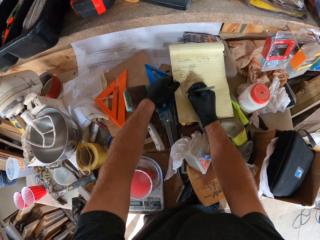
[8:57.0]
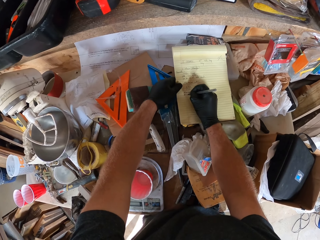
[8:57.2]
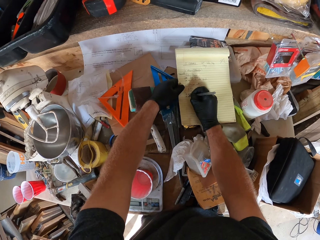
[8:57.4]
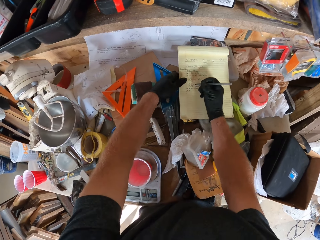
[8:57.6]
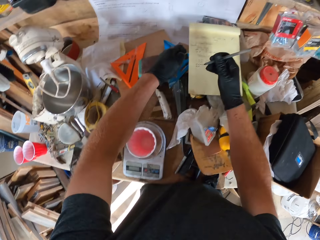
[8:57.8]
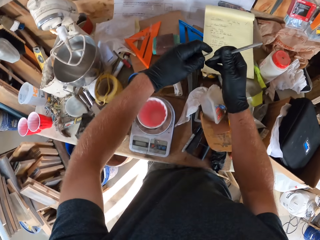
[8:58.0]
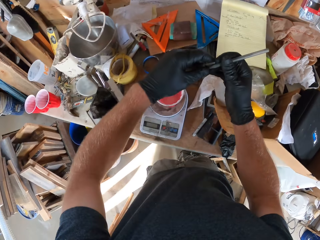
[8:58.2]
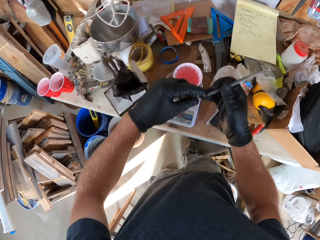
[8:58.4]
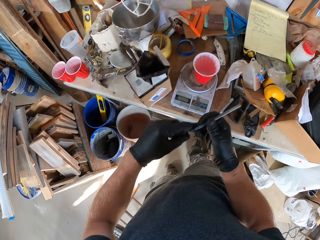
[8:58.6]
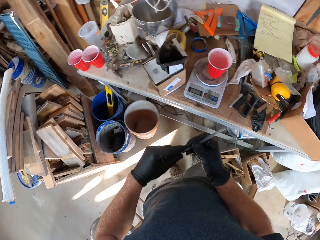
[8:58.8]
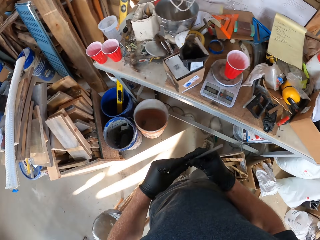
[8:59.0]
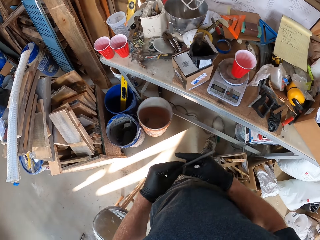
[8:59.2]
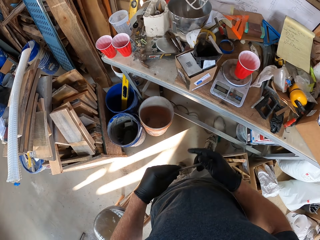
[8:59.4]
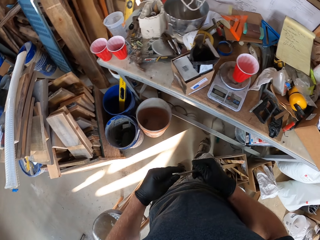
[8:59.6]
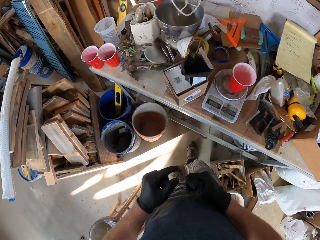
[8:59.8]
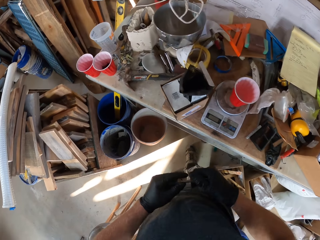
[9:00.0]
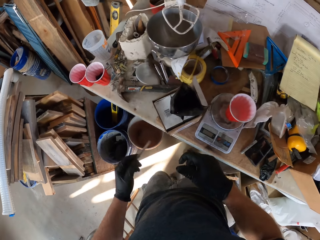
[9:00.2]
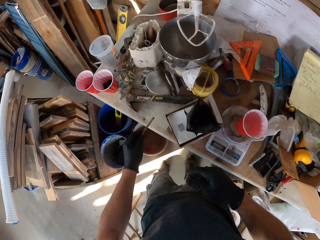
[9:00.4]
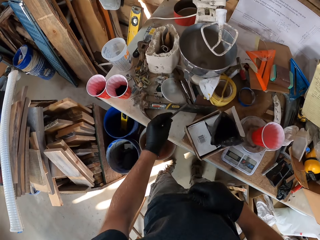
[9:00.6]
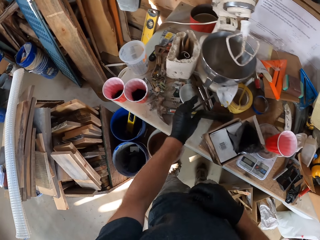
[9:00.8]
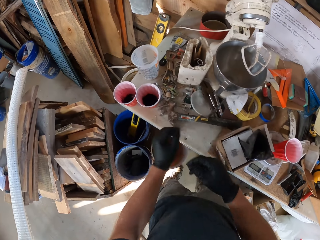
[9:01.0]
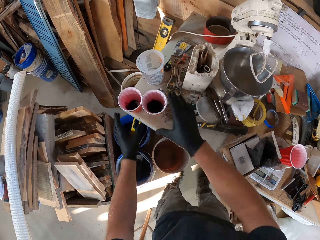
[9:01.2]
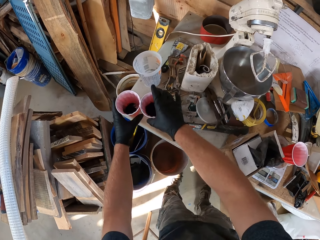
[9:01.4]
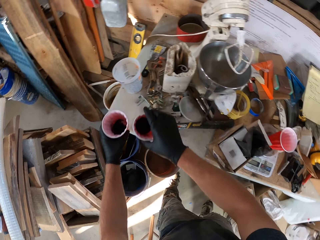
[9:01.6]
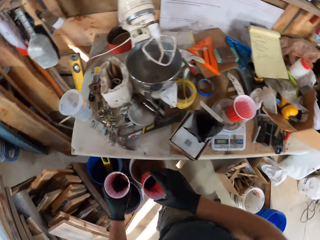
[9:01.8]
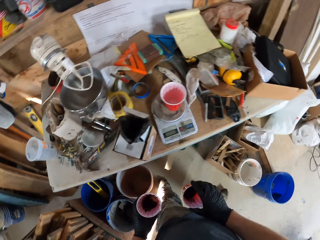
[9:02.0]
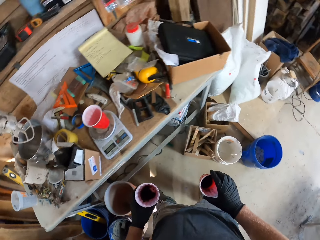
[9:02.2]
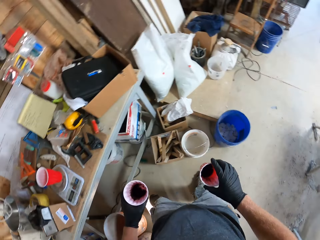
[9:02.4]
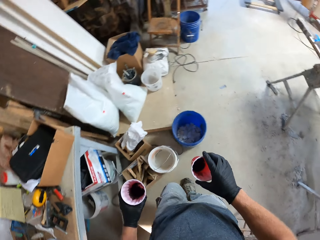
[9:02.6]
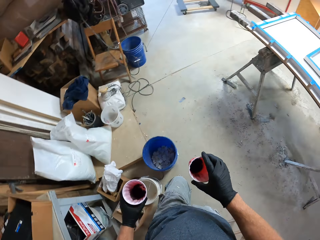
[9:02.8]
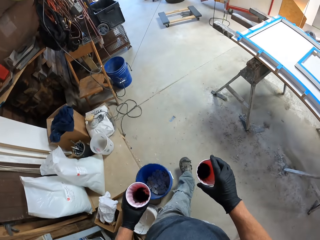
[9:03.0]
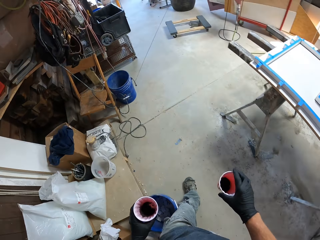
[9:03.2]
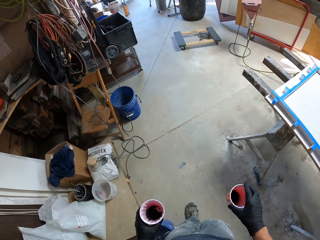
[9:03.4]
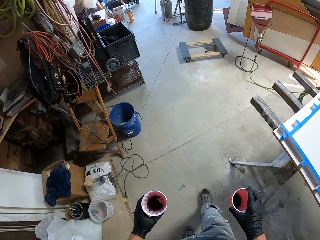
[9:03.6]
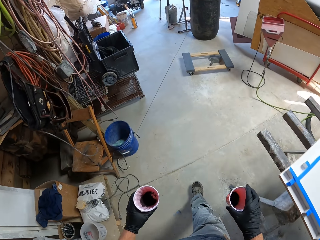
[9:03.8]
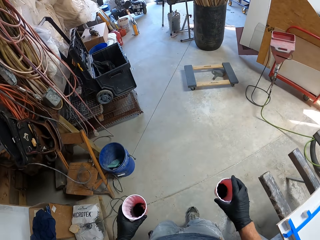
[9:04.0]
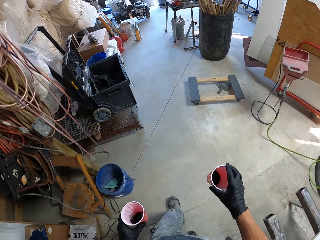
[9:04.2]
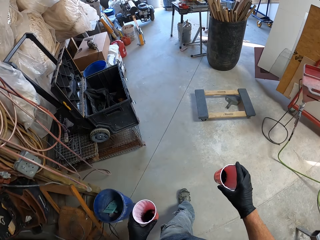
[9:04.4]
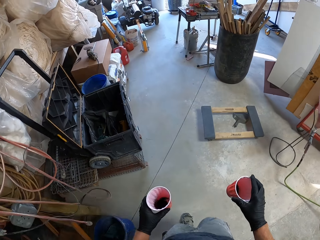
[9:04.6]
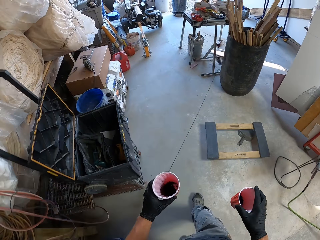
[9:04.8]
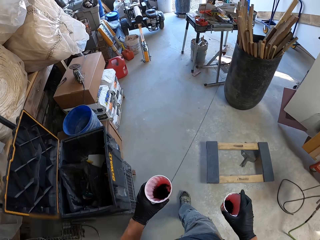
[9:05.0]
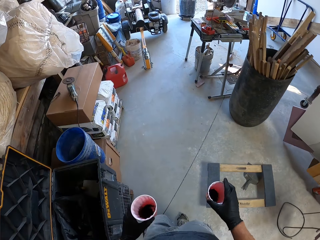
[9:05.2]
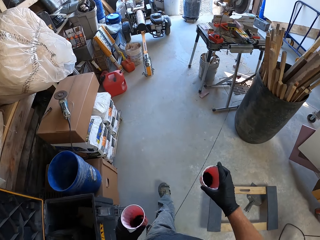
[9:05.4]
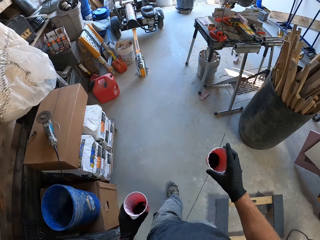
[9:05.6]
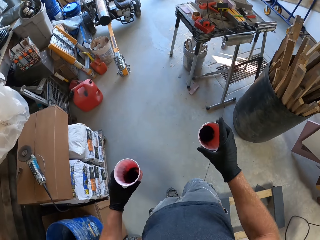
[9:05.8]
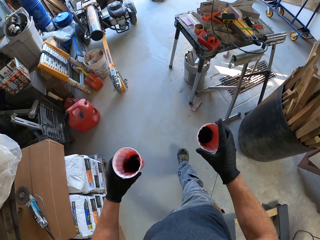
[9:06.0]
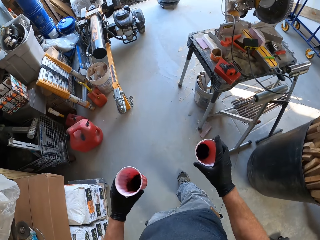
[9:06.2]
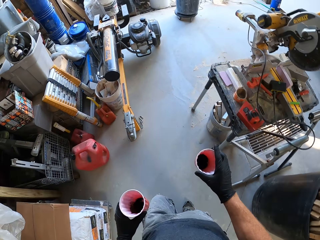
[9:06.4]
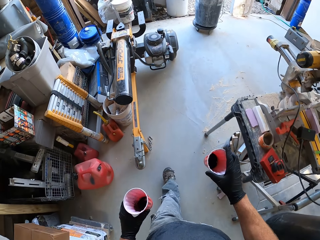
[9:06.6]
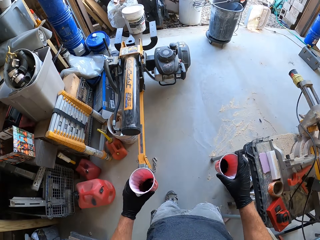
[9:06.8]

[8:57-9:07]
The camera wearer puts the lid on the pen. They move the hands, move the leg, and pass the pen to the left hand. They put the pen on the table, on a paper. They pick up the plastic containers. They step forward.

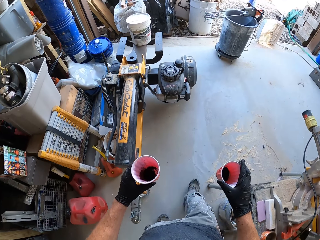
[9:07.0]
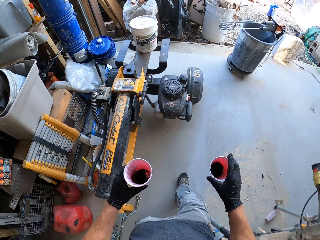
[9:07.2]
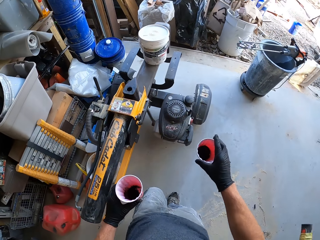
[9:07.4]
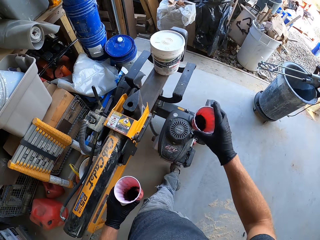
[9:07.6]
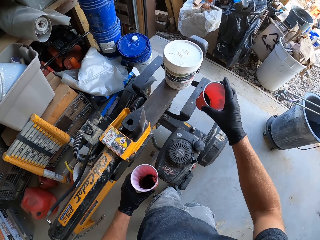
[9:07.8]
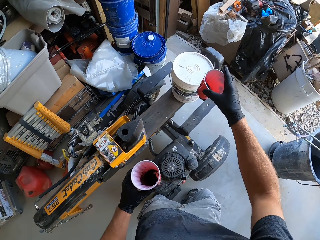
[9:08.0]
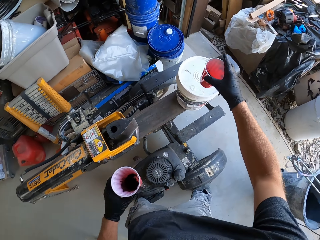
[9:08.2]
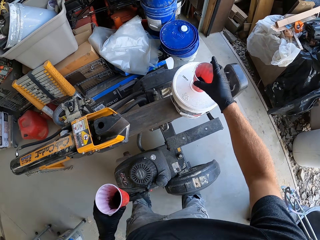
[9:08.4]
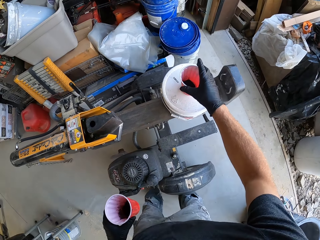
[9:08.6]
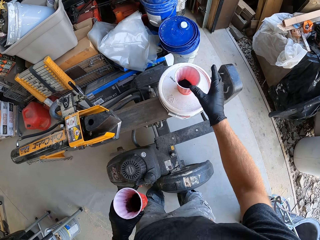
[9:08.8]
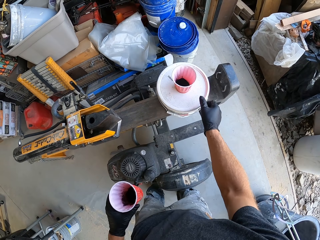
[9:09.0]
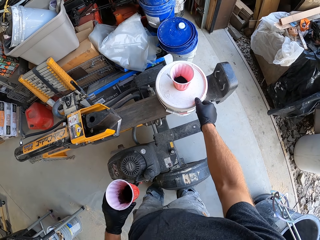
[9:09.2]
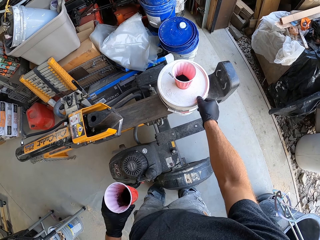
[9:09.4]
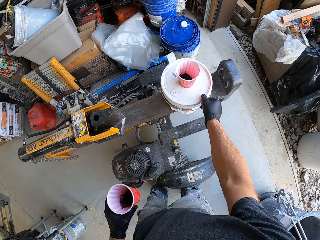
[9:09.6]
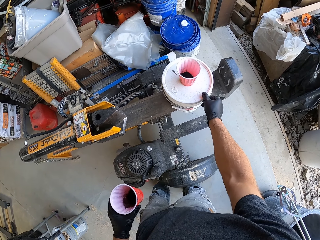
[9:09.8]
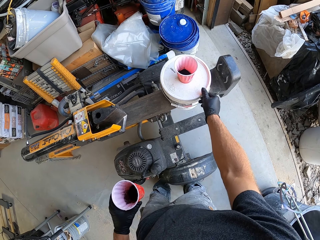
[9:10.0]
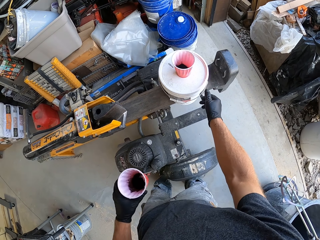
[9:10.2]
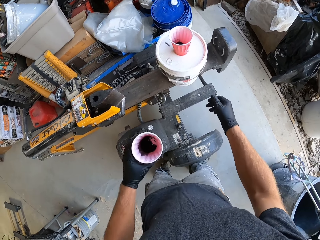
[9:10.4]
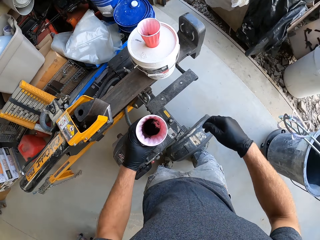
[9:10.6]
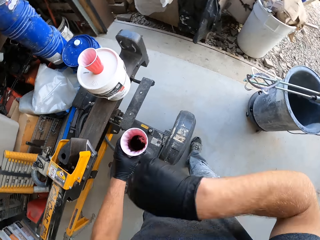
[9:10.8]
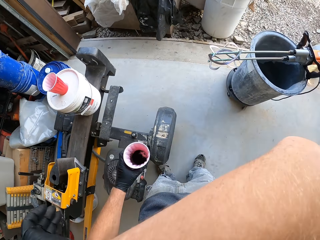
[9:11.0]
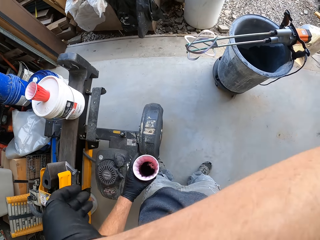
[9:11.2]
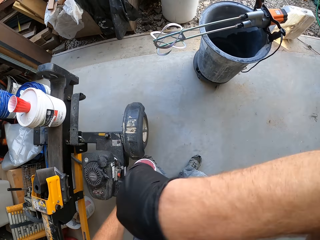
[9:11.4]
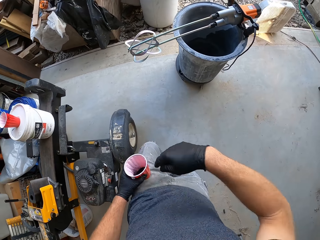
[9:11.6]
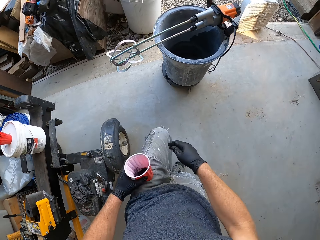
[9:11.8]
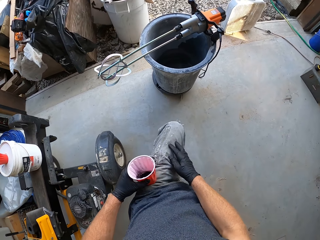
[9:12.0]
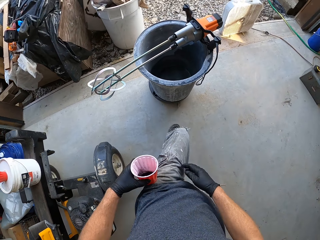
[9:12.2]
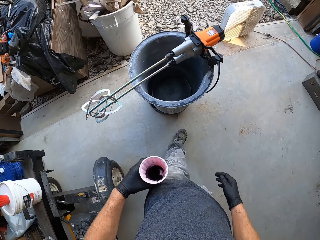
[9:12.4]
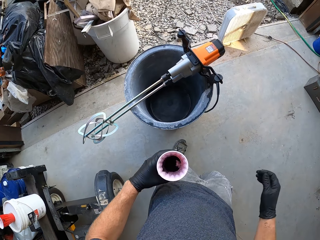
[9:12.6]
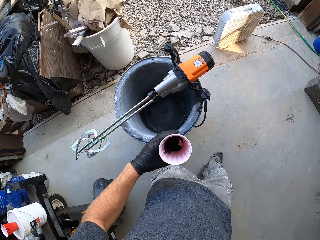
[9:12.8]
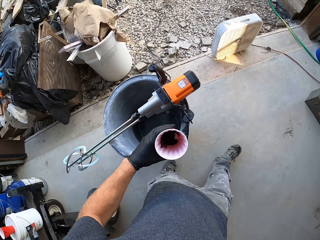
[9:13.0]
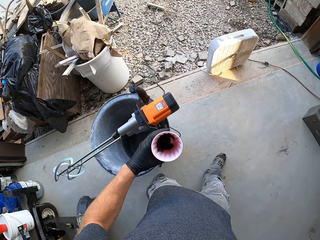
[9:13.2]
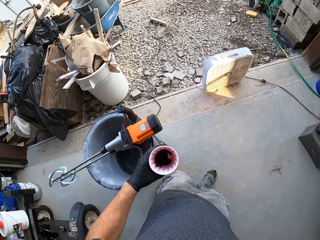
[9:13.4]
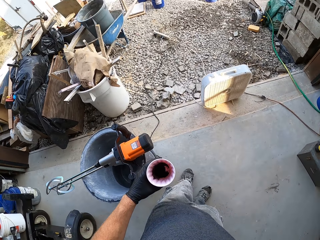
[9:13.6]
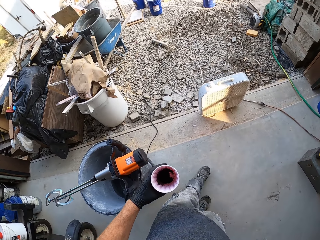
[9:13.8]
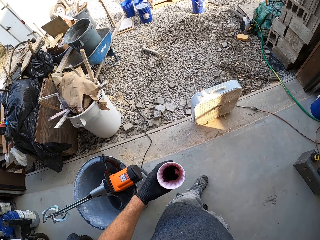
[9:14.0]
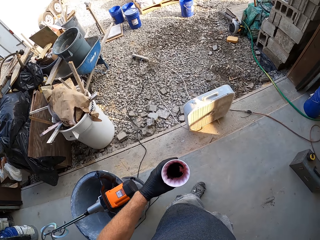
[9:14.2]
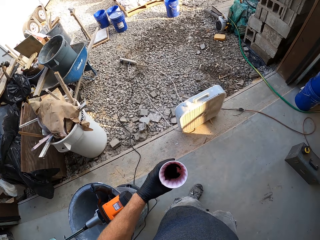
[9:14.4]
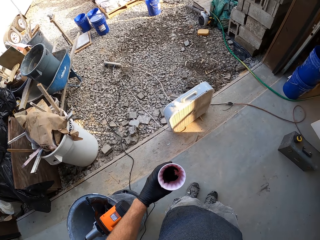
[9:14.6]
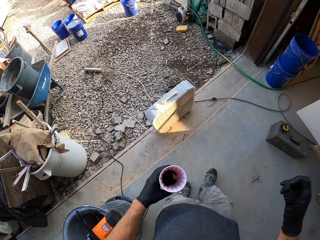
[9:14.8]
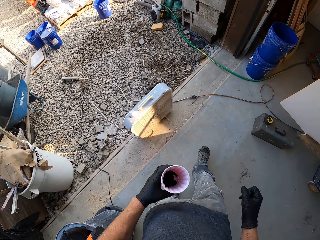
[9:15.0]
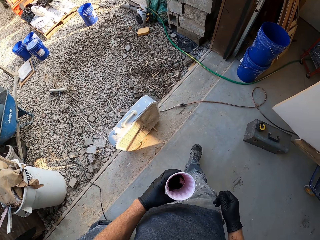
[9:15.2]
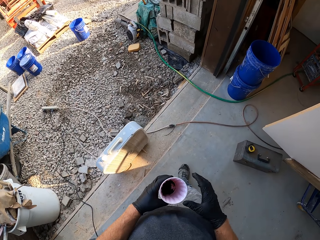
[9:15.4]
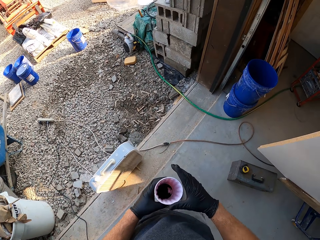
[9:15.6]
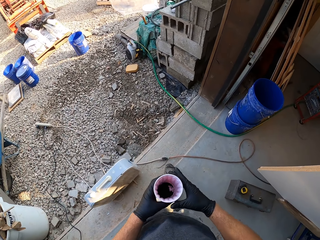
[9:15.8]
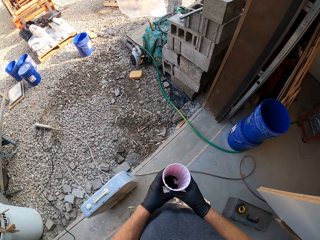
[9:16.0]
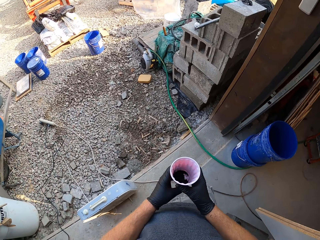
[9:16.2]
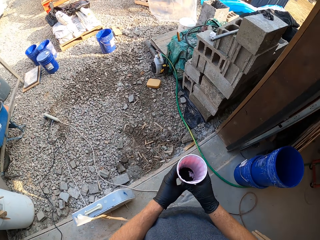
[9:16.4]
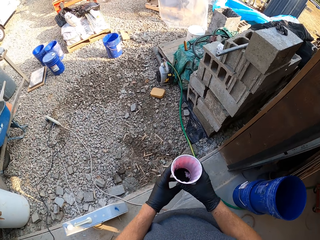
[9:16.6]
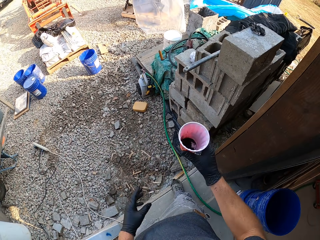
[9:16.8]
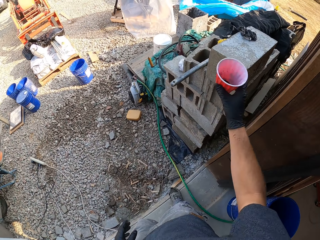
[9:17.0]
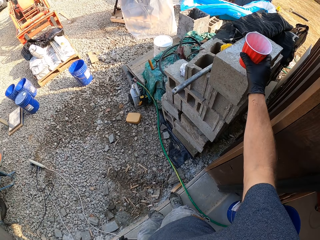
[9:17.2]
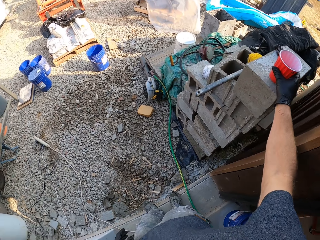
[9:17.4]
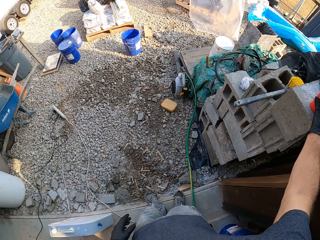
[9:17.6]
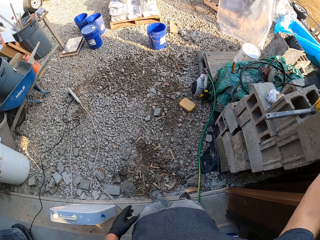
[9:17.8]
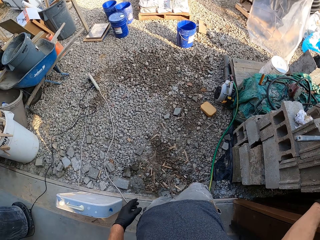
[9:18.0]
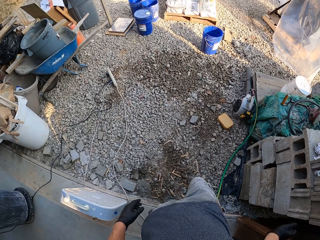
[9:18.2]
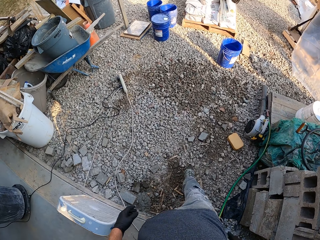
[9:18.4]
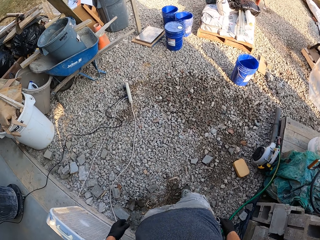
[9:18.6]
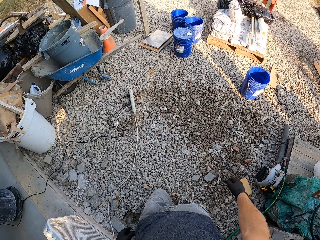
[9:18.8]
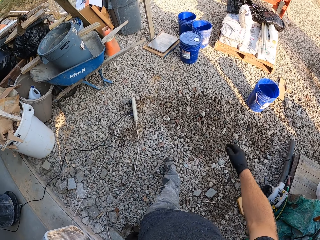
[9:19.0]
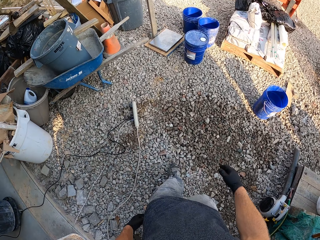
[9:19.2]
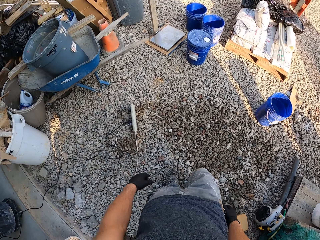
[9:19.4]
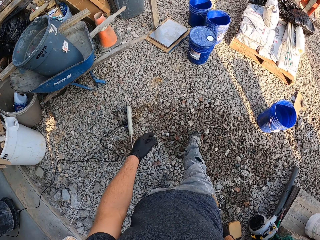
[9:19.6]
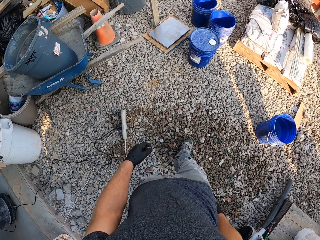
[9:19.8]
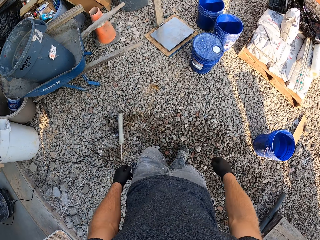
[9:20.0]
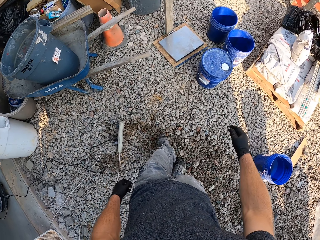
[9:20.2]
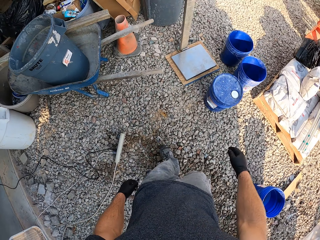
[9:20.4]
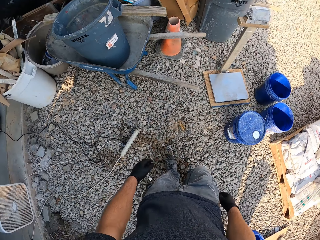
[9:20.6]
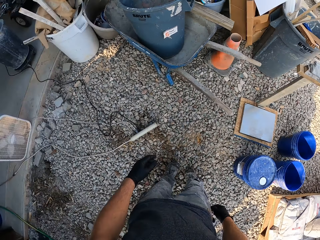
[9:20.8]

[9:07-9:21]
The camera wearer puts the plastic container or cup on top of the bucket. They touch the bucket. They lift the hand. They touch the face. They touch the trouser. They walk around. They lift the hand. They move the hand. They put down the mixing cup on a block. They walk out of the garage. They walk in the construction workshop.
